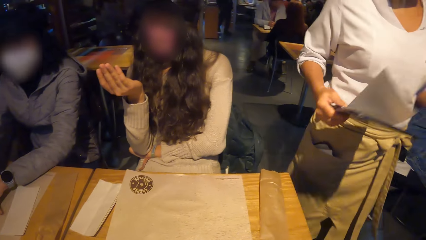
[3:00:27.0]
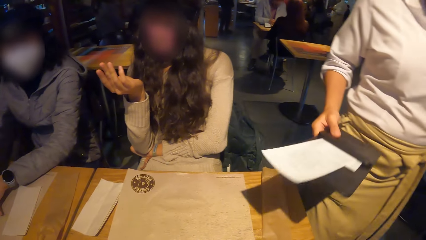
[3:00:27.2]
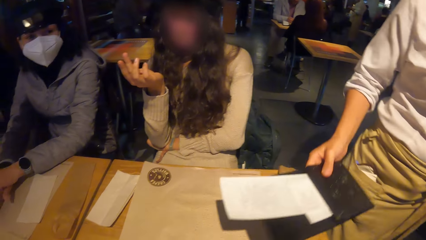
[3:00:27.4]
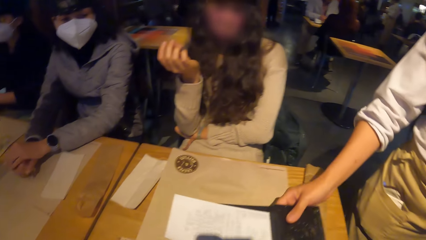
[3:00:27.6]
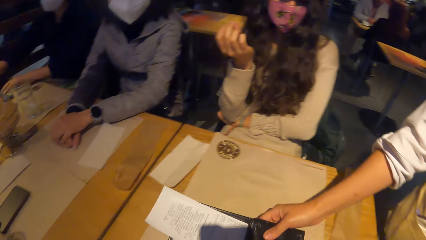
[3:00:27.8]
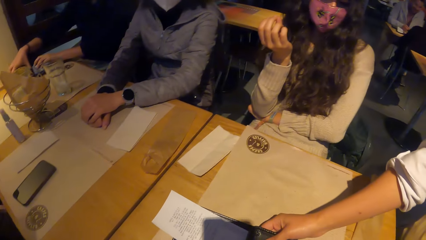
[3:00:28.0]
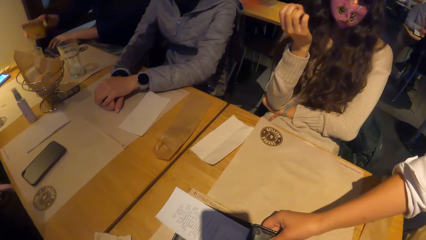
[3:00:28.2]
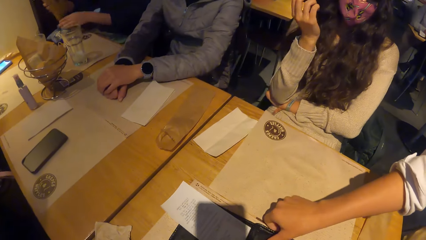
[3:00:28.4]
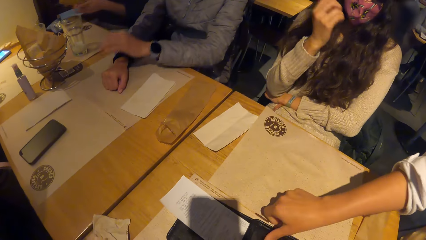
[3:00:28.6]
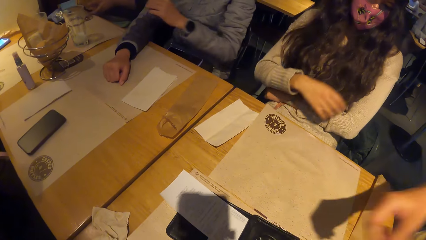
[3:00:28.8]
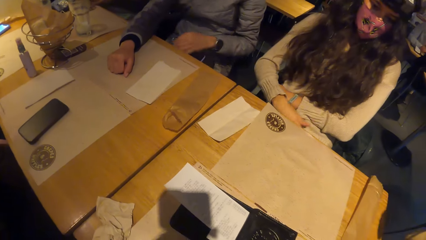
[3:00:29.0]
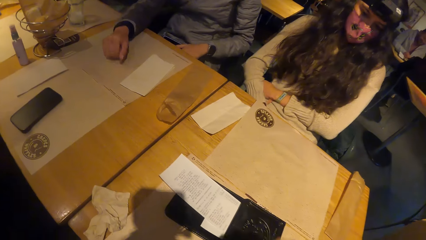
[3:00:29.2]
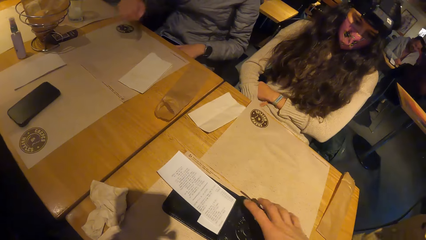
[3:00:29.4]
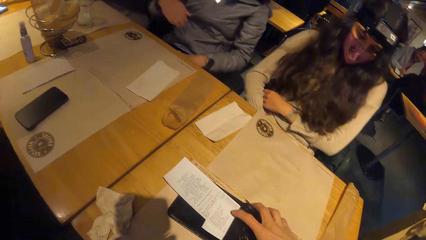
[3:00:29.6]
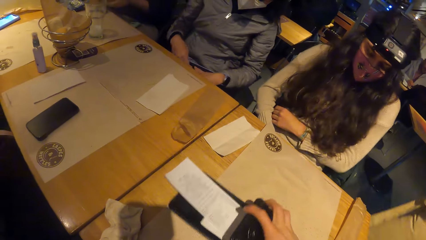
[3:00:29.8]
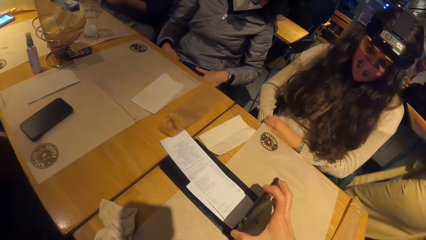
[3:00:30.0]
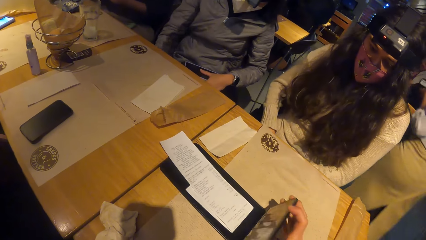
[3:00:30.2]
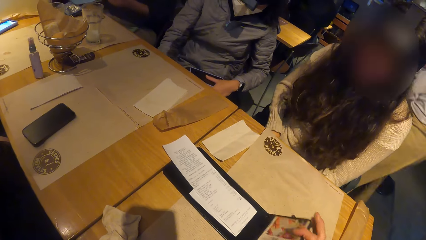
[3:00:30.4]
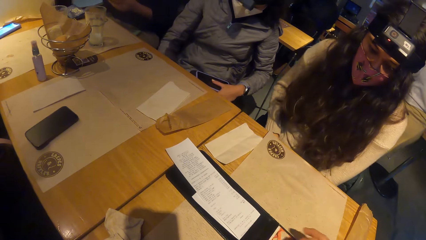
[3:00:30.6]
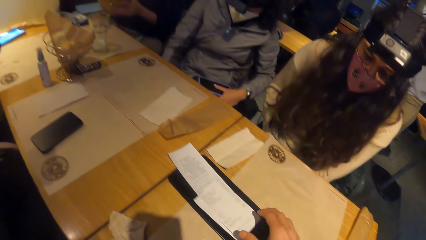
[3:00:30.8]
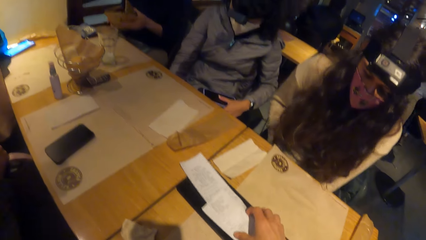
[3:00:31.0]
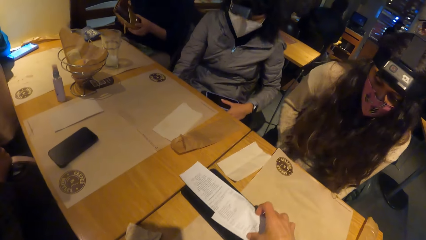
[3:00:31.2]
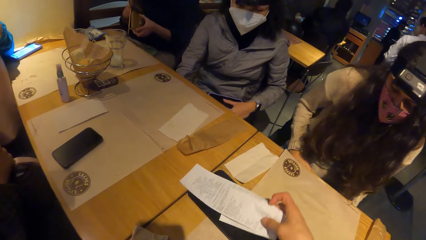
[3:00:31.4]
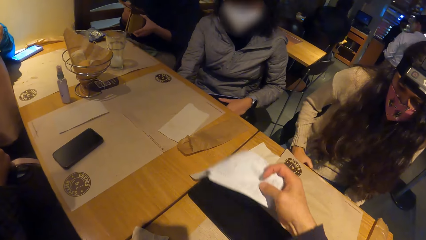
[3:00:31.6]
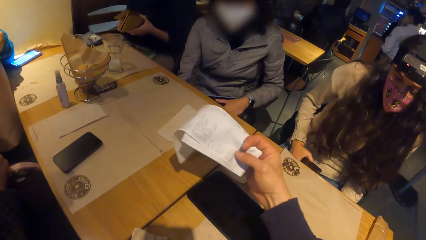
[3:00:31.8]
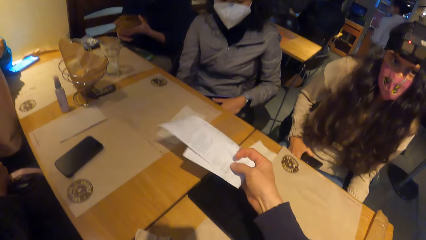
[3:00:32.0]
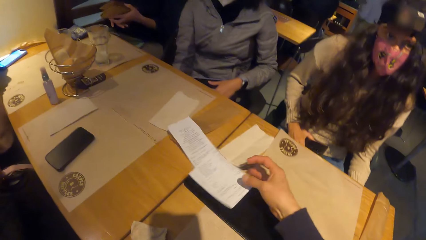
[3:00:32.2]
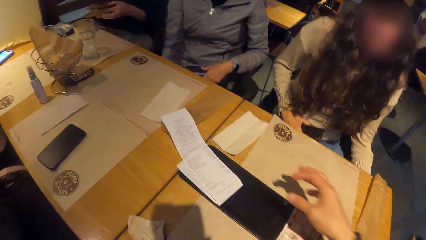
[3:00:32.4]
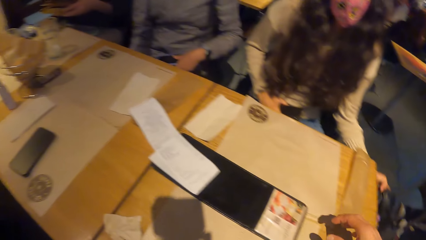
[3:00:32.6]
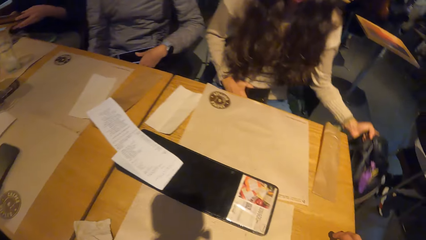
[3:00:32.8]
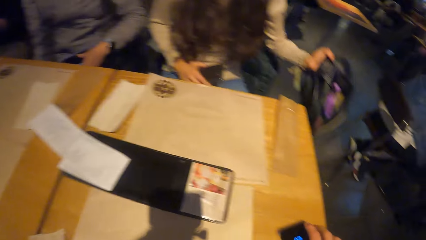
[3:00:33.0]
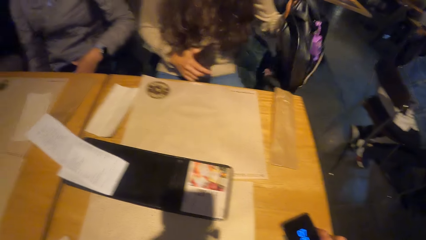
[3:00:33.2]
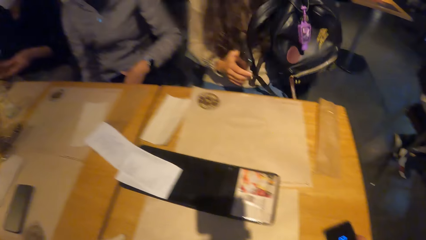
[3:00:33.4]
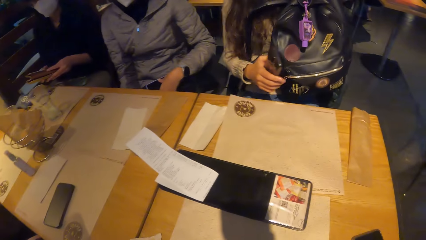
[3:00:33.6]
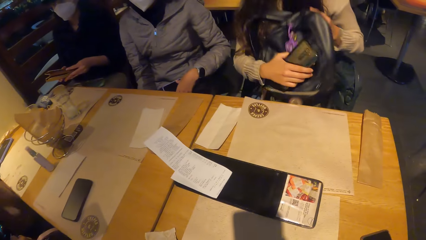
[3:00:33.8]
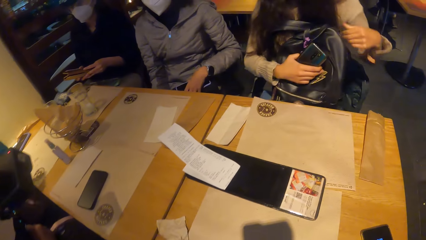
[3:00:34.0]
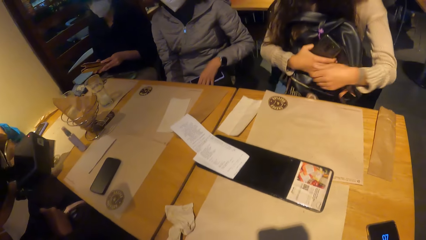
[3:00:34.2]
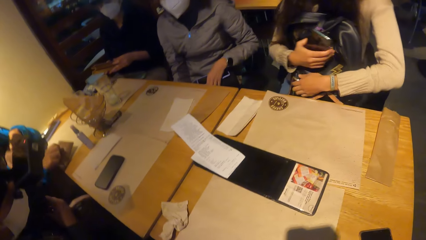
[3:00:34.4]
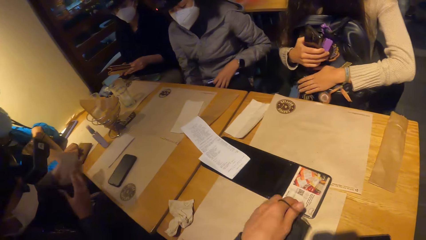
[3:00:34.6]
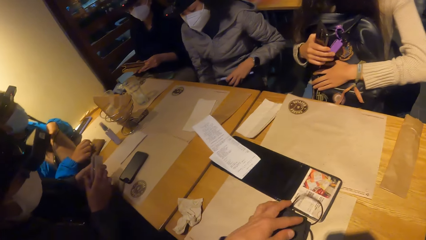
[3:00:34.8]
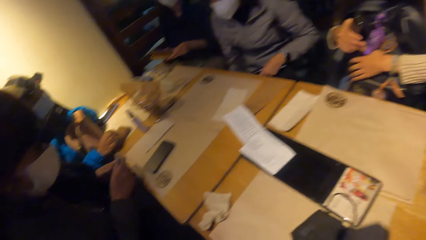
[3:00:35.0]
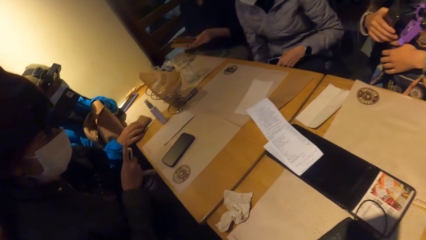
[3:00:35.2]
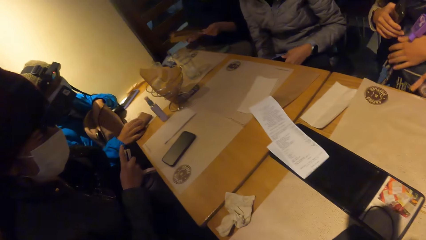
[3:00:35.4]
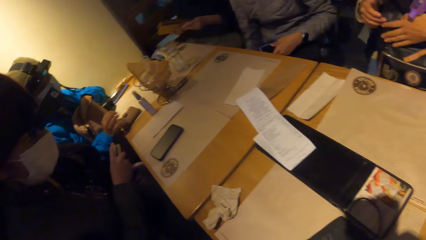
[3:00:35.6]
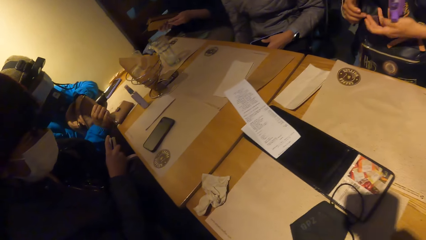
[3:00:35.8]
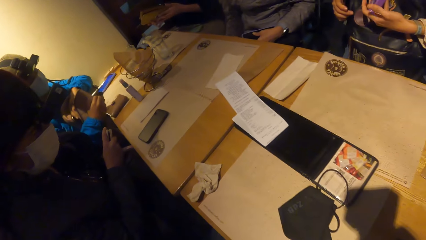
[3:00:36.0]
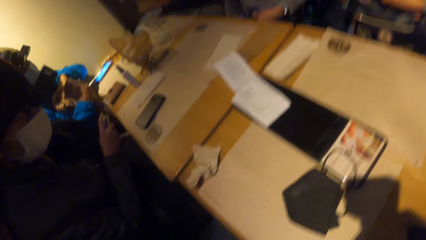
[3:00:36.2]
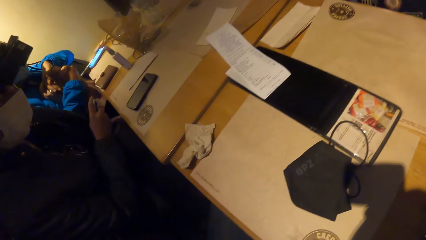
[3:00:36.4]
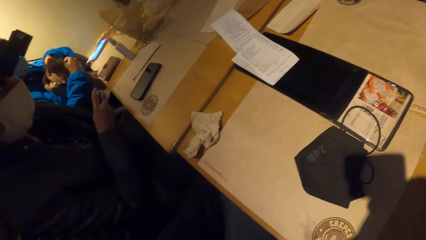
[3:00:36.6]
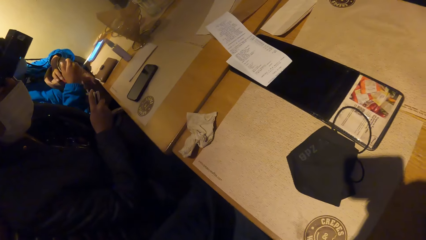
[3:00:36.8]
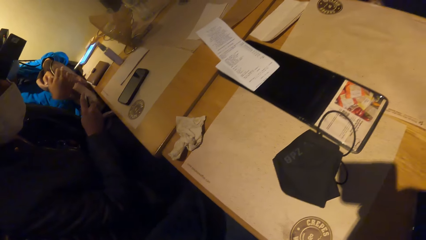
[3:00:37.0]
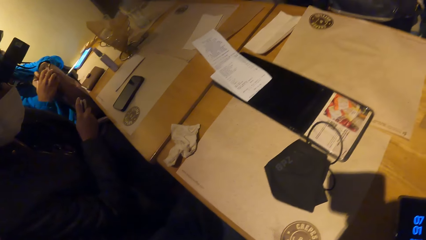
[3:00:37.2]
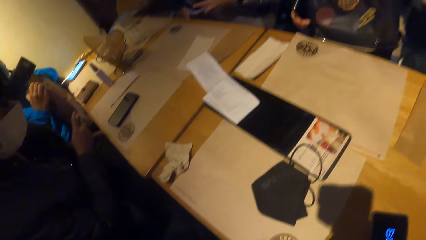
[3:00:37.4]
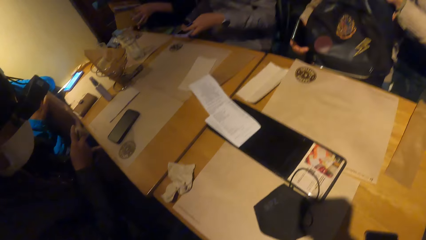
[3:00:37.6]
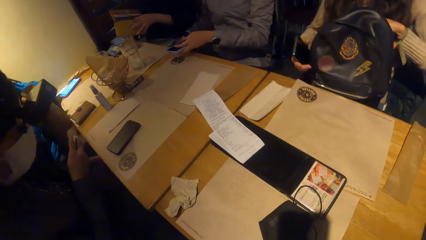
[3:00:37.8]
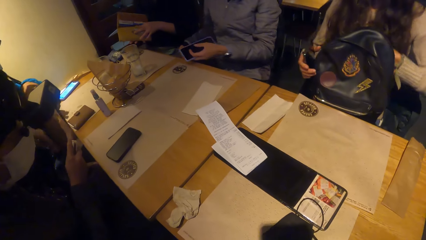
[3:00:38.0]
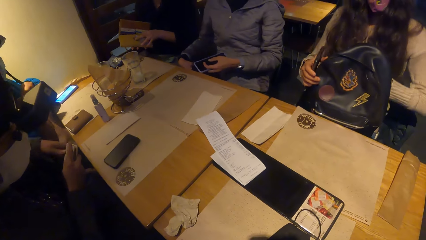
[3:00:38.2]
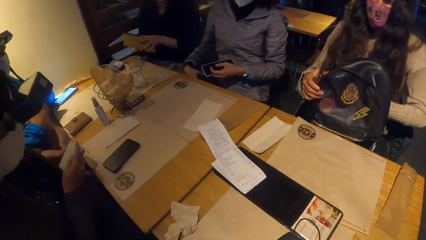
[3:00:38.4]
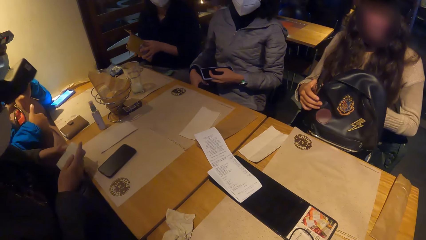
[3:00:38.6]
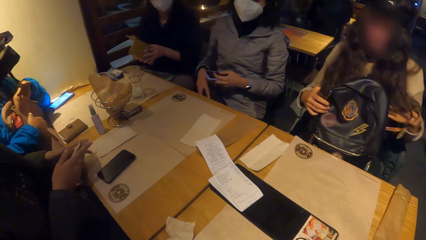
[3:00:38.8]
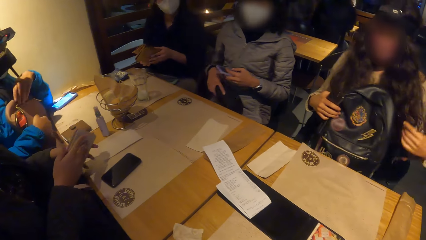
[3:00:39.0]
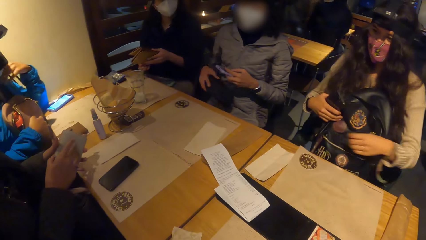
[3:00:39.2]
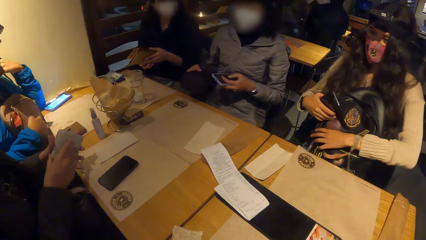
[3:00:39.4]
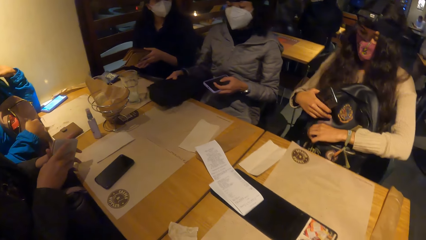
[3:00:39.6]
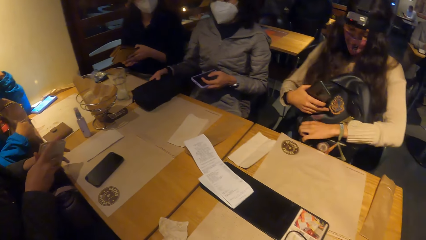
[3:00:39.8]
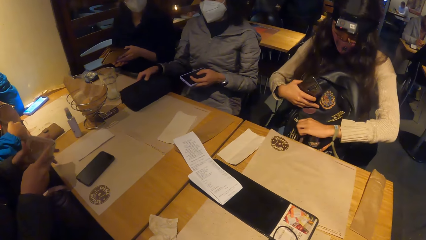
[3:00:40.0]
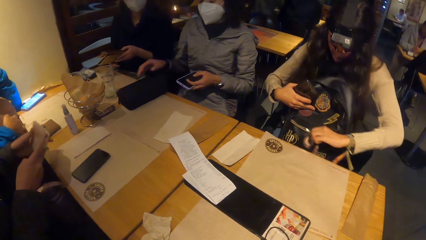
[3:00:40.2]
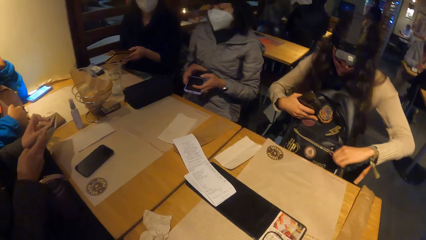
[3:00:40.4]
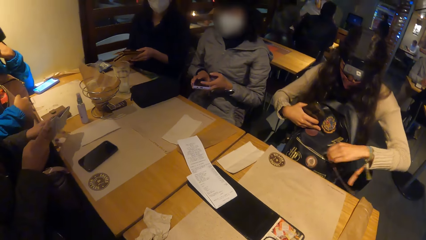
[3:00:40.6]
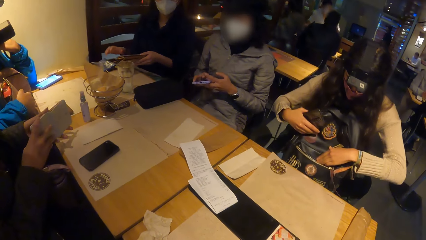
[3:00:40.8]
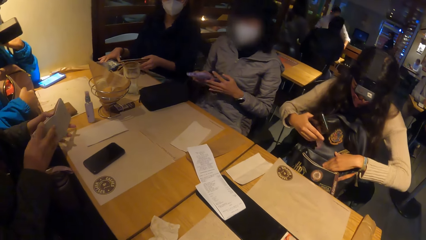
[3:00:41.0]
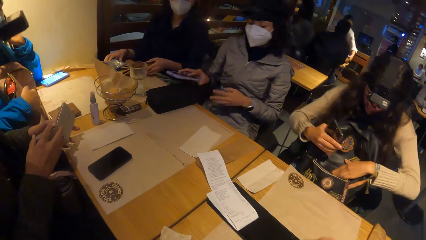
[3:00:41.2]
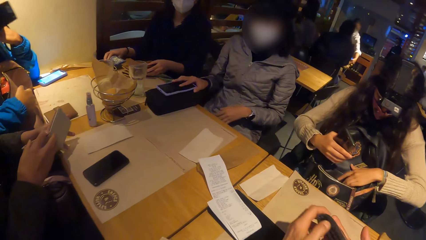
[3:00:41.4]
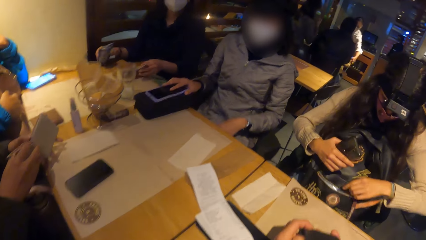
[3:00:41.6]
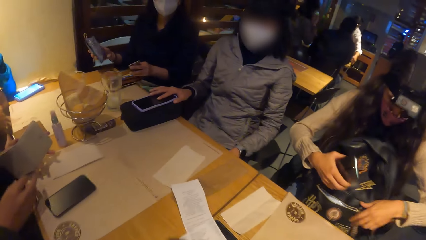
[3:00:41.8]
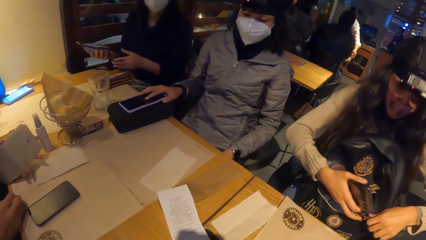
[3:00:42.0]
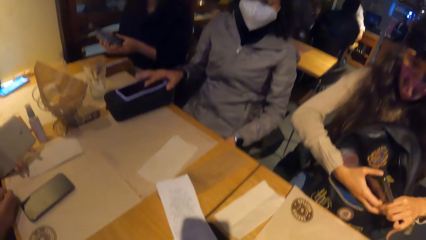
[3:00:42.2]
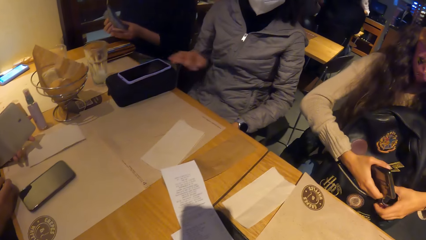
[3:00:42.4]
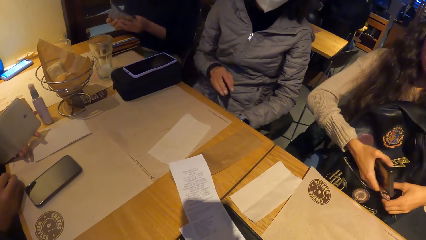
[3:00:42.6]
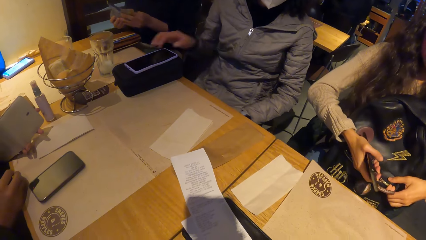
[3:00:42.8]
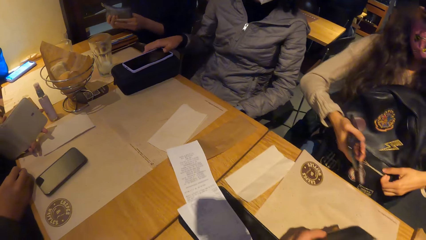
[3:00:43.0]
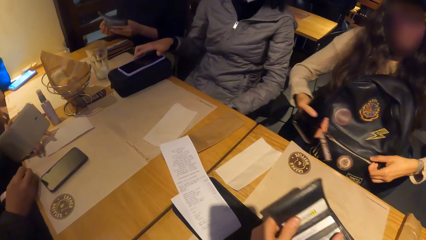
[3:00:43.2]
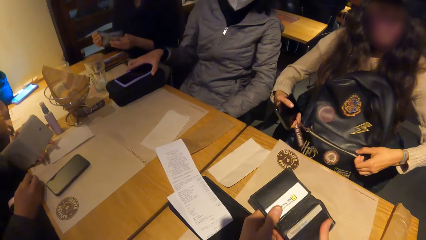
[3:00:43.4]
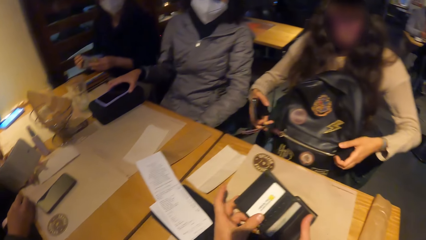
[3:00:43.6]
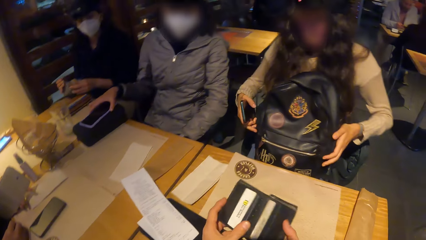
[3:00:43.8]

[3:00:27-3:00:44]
A waitress places the menu on the table with her right hand. A man holds a bill. A woman picks up a purse from the table with her right hand. The man puts the bill on the table. The woman holds the purse with her hands. Another woman touches a phone on her lap with her left hand. The camera wearer opens the menu on the table with her right hand. She picks up a paper or bill from the menu on the table with her right hand. She looks at the bill. She drops the menu in her right hand on the table. A third woman picks up a bag from the floor with her left hand, places the bag in her left hand on her lap, and holds the bag on her lap with her hands. A fourth woman drops a purse on the table with her right hand. The camera wearer drops a purse on the table with her left hand. A fifth woman brings out a purse from her pocket with her left hand and passes the purse from her left hand to her right hand. The fourth woman places her hands around her bag. Another man picks up a purse. The fifth woman places her hands on the purse. The second woman puts a purse on the table with her right hand. The fourth woman touches her face with her left hand. The fifth woman opens the purse in her hands. The third woman opens the bag zip on her lap with her left hand. The first woman picks up a purse from the table with her right hand. The second woman places the phone in her right hand on the purse on the table. The fifth woman places her right hand on the table. The third woman closes the bag zip with her right hand. The second woman touches the phone on the purse with her right hand. The first woman removes a card from the purse in her hands with her left hand.
